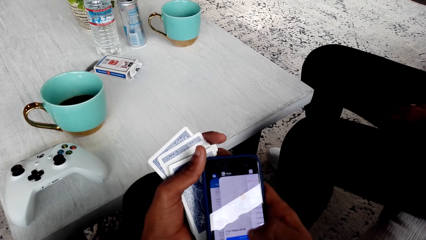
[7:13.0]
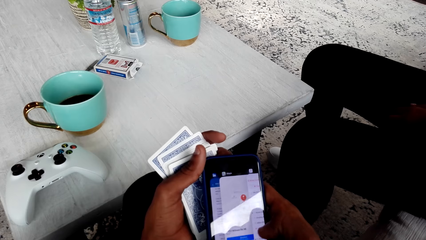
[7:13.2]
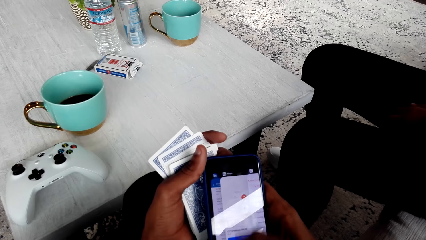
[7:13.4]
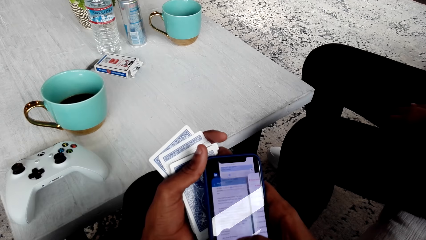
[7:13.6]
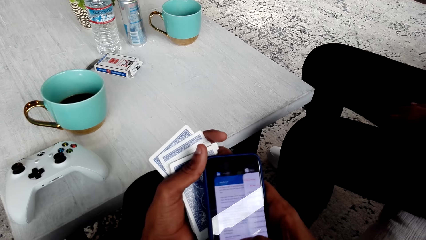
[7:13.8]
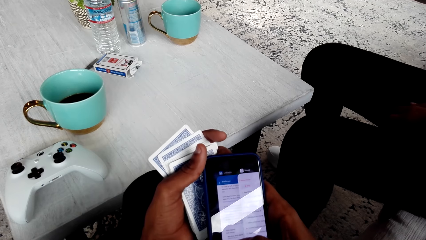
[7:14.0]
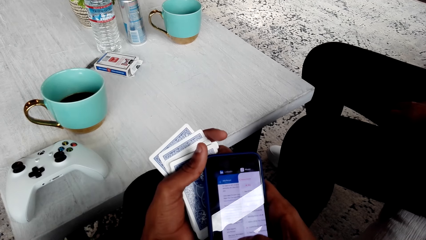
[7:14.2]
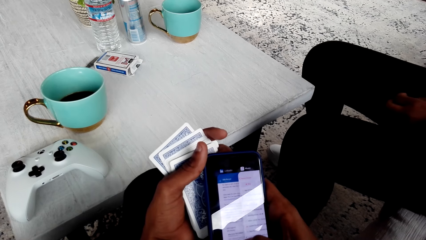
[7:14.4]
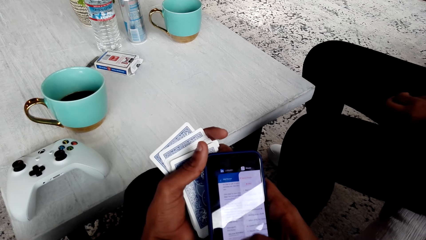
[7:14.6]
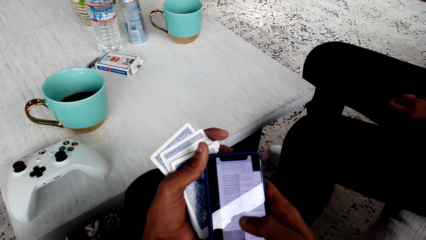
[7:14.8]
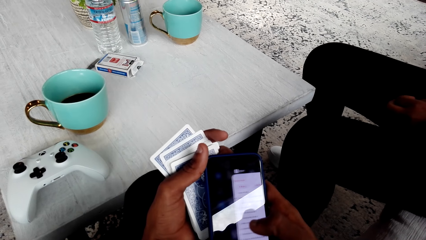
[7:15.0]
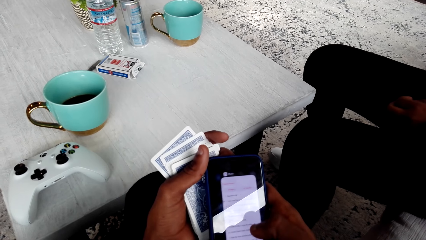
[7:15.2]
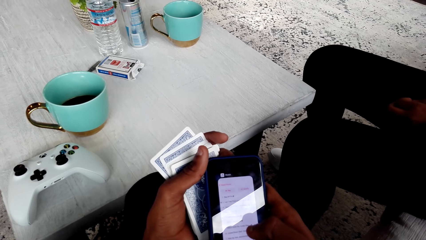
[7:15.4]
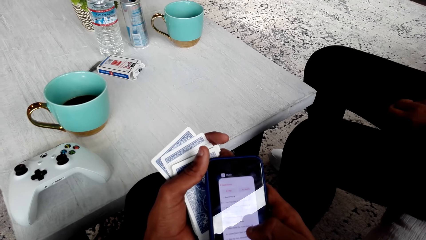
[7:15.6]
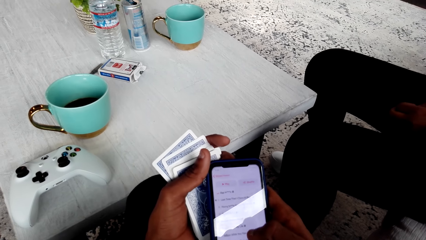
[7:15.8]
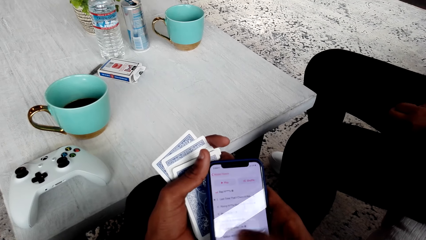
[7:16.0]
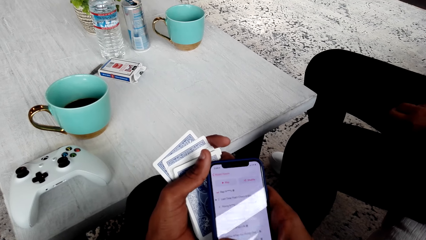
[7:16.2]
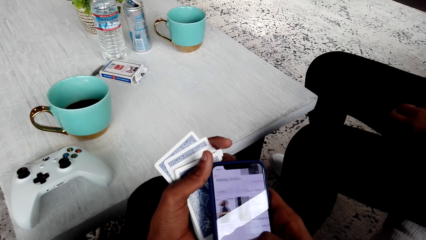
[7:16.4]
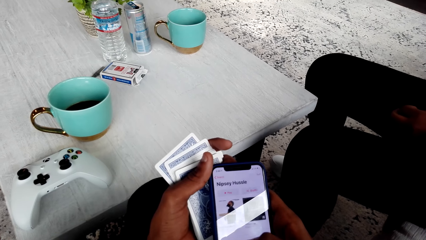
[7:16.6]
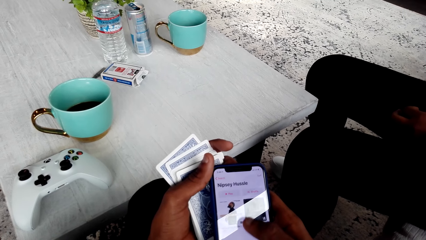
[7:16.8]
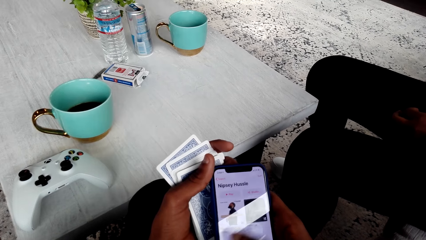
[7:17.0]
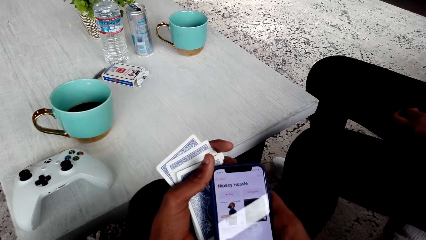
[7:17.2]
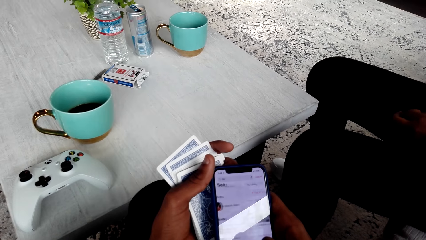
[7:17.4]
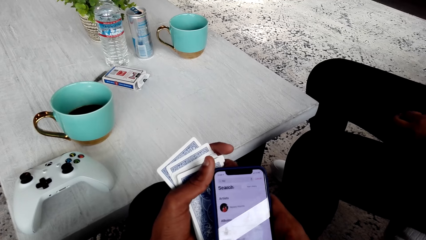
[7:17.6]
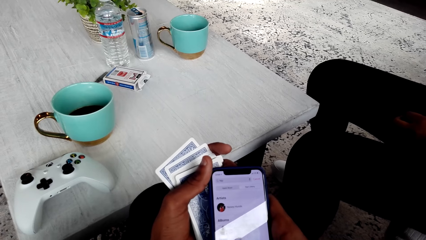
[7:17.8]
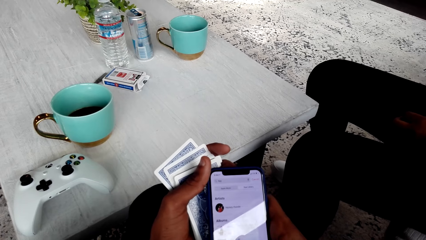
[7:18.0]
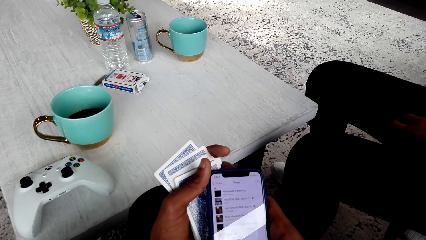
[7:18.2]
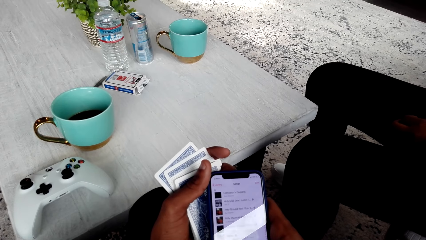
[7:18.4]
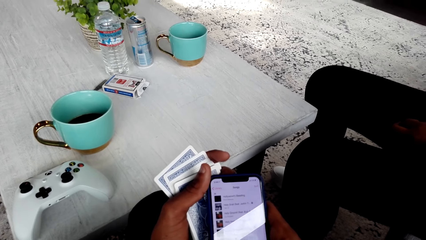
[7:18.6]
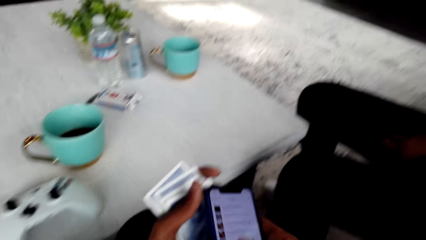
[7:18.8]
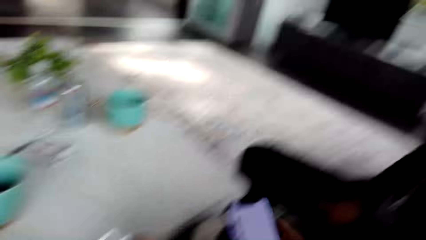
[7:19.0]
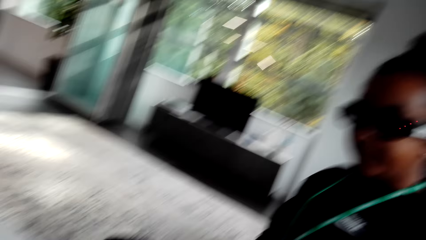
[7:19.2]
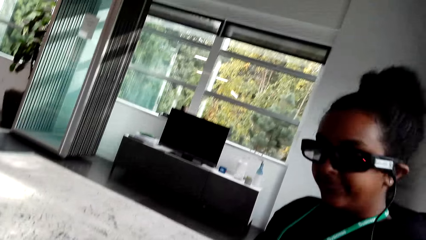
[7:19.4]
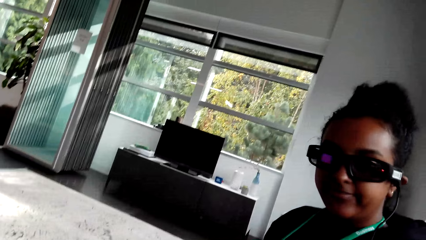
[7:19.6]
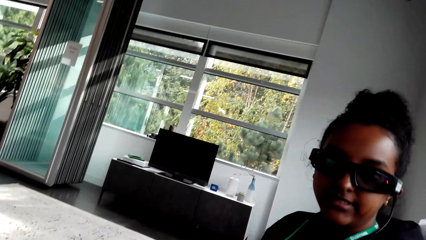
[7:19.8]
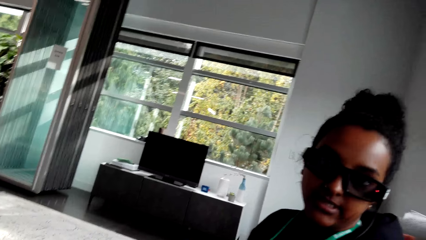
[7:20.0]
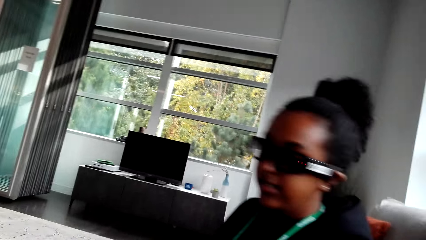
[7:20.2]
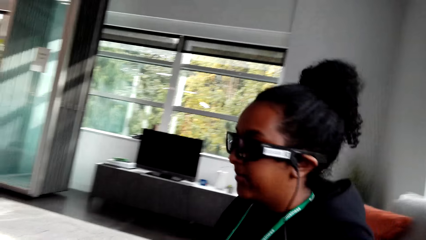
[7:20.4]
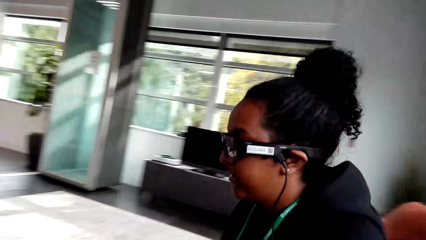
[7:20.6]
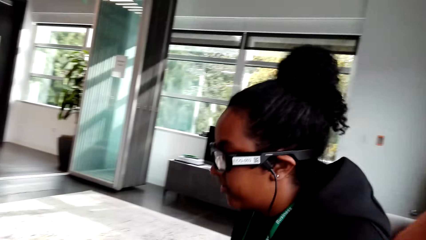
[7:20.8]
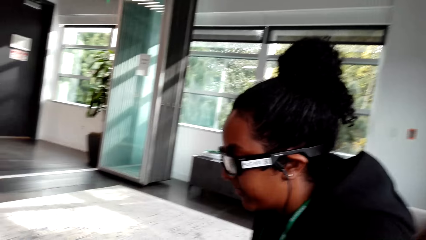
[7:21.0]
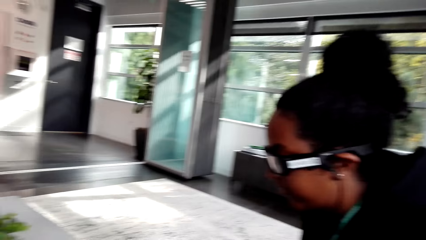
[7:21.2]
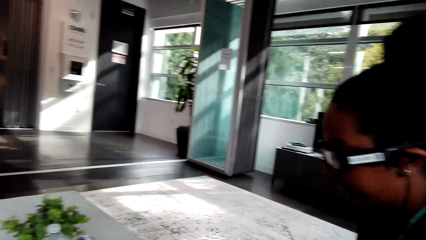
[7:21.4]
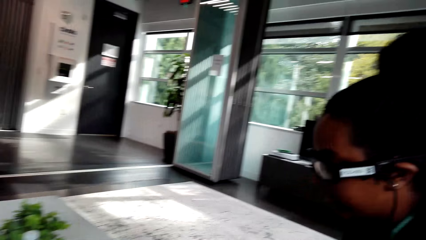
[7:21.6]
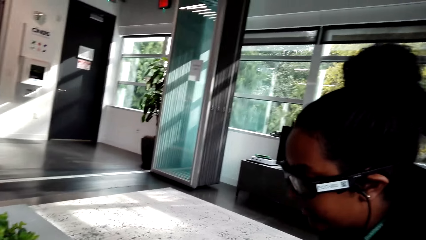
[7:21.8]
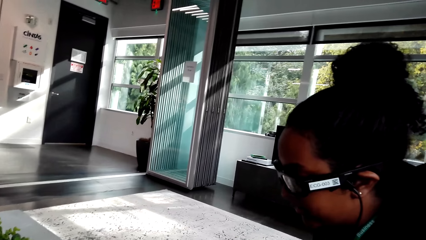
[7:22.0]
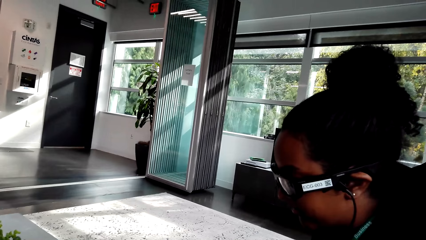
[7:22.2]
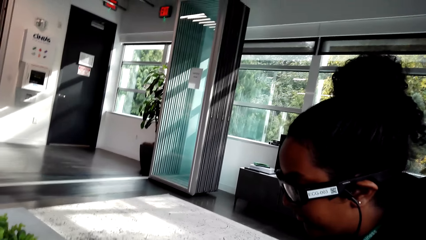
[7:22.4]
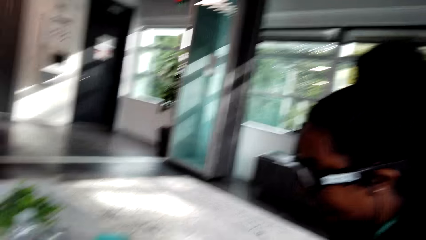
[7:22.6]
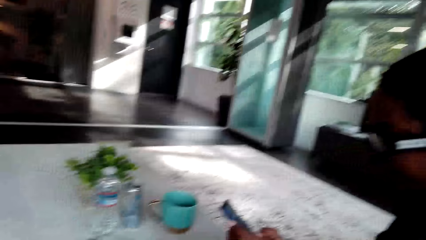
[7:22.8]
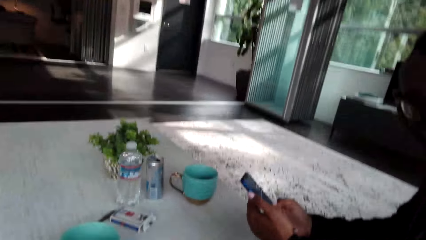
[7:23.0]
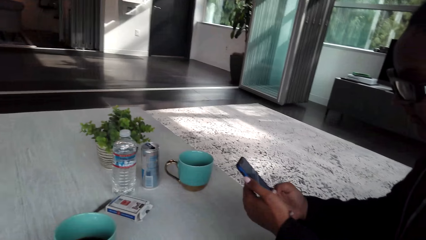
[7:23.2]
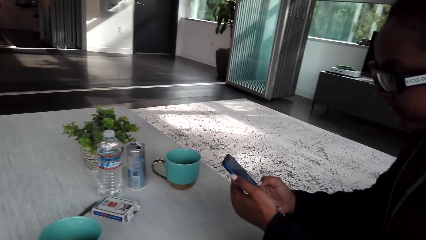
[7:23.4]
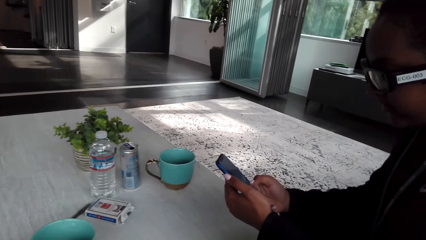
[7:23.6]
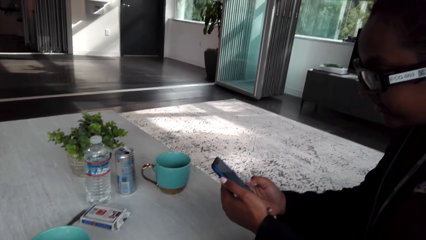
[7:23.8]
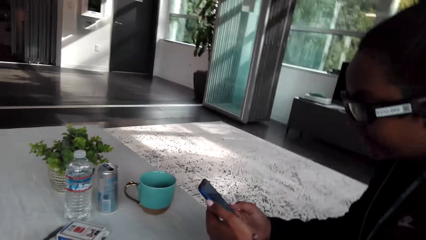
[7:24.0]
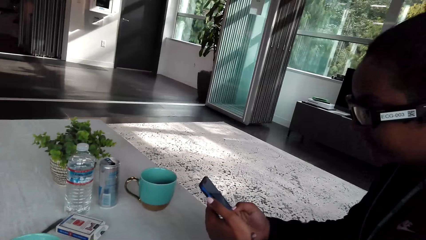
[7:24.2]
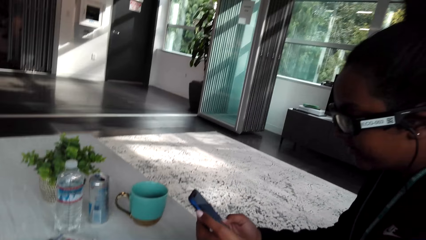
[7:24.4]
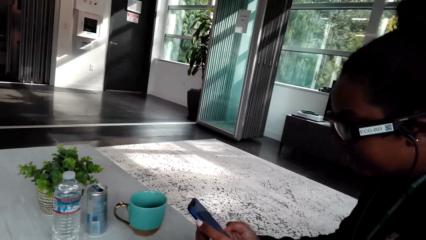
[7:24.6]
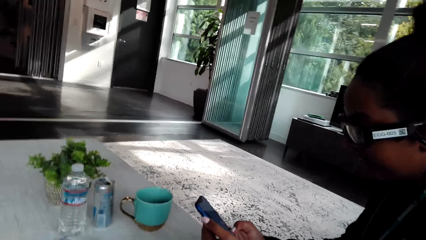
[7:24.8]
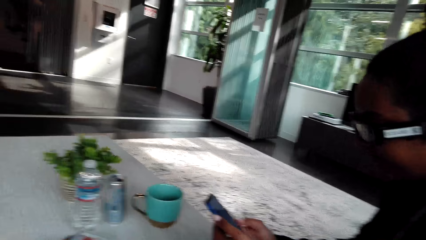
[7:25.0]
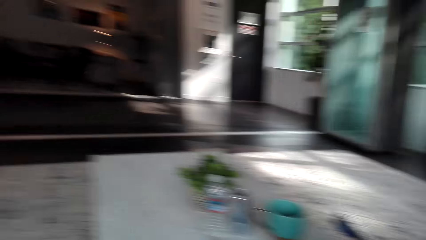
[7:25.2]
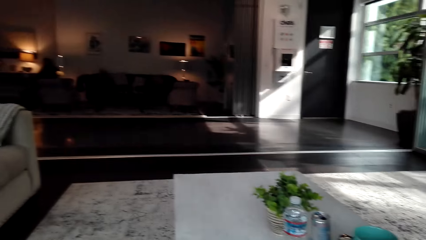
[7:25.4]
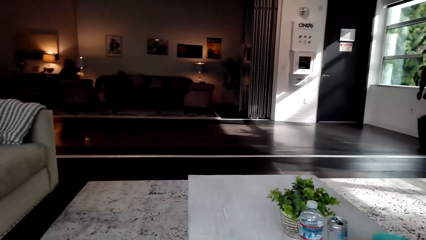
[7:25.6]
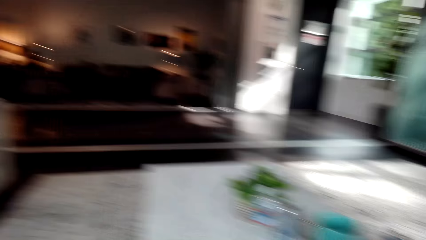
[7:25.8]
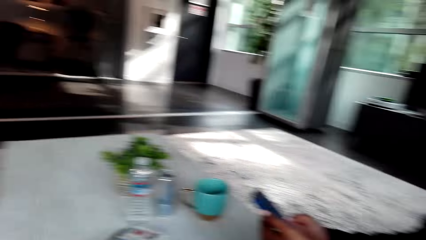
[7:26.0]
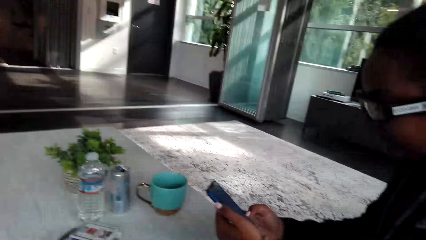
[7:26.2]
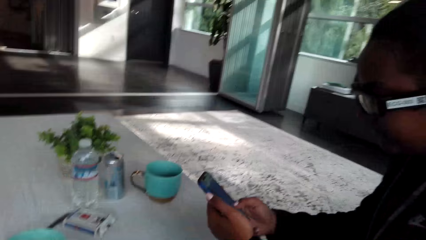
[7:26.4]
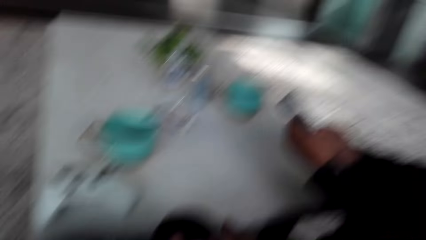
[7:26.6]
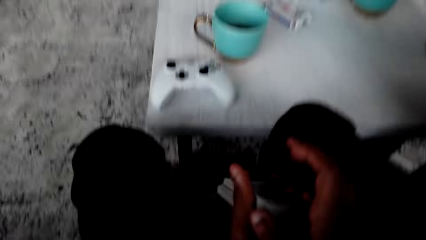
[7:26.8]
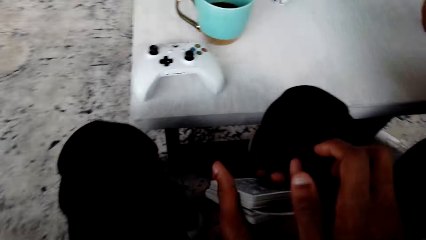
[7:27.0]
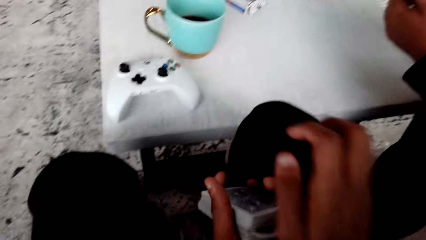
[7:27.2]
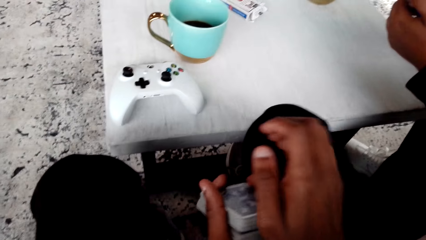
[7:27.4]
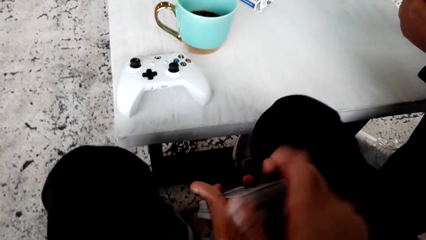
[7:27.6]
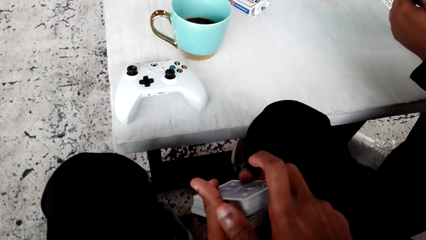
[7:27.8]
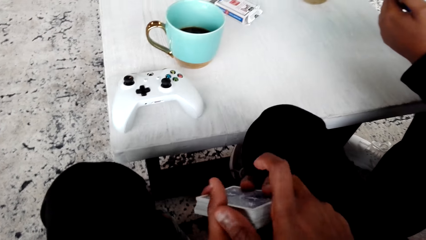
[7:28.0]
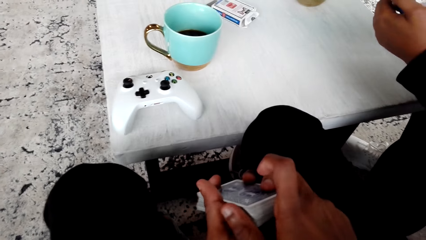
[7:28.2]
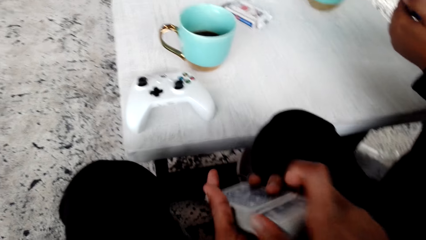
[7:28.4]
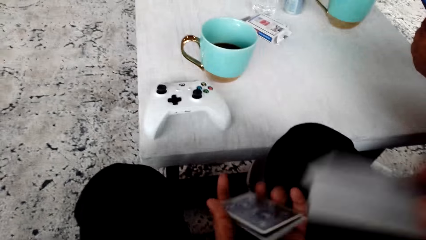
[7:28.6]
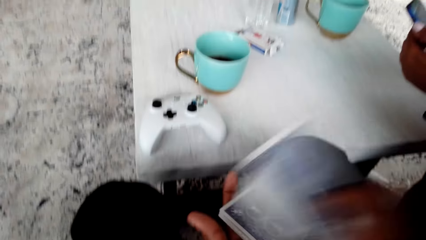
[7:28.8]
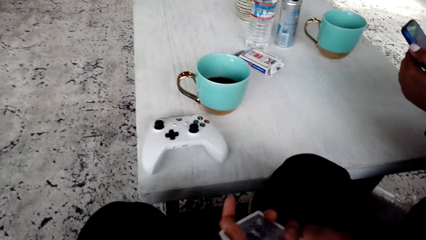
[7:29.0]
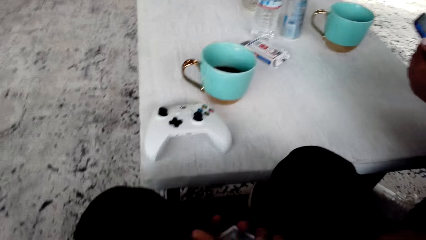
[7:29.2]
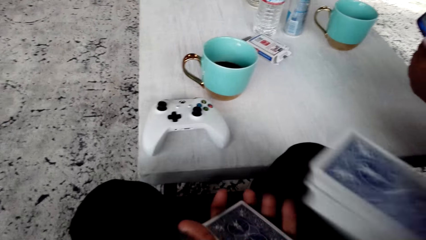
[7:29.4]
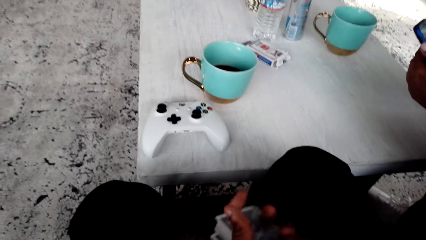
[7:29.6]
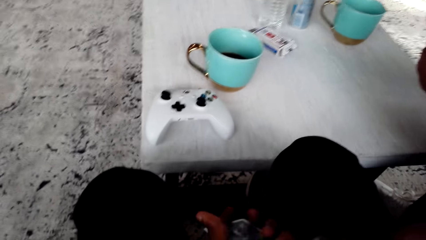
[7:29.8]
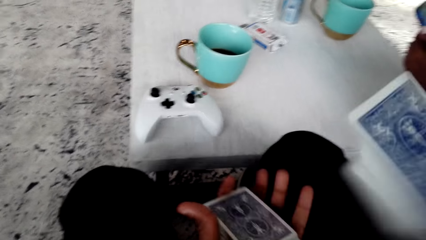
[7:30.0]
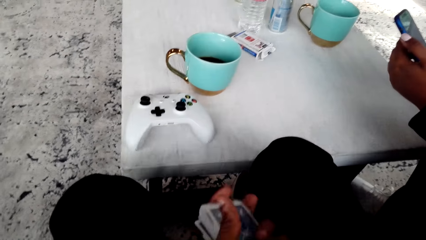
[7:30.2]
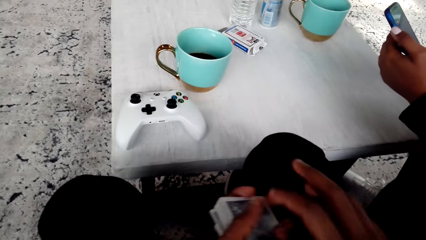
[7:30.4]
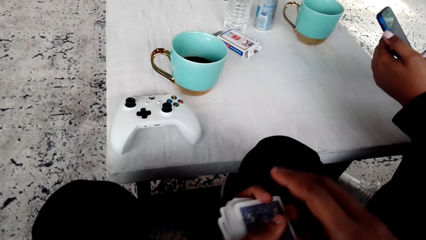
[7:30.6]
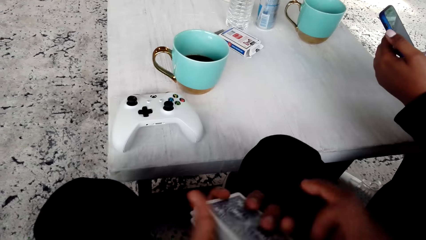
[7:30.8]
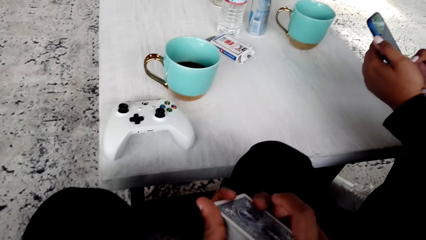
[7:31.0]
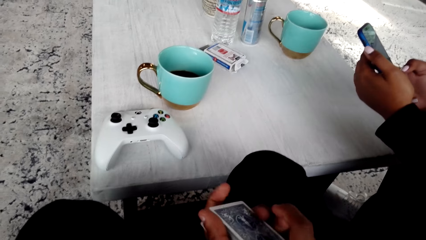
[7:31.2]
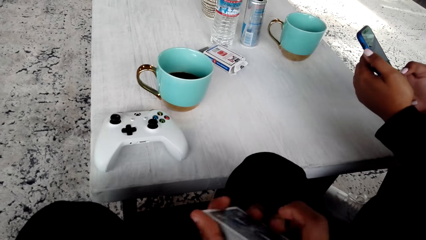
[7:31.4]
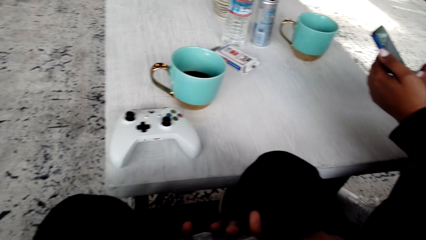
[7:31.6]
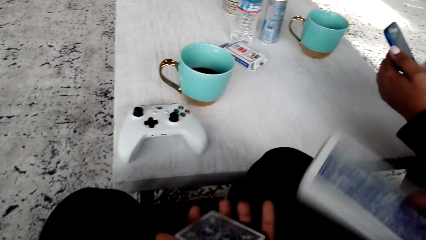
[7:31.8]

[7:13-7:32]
A woman operates the phone. The camera wearer shuffles the cards.
